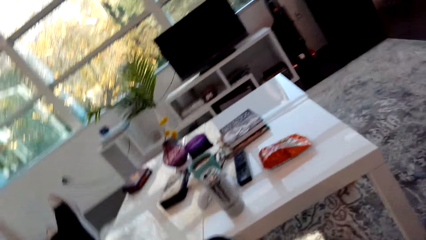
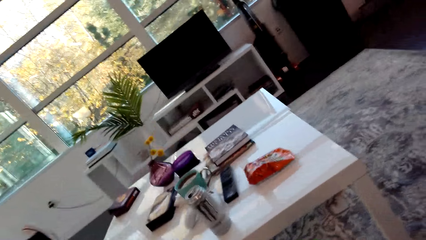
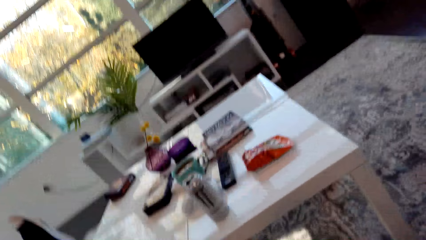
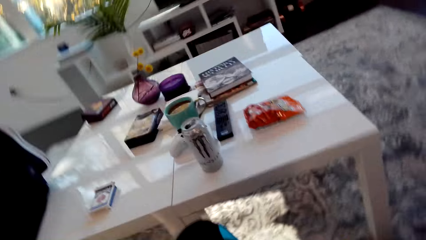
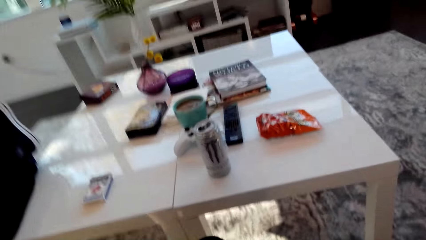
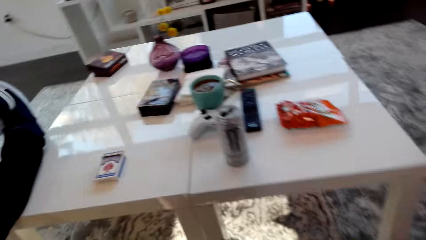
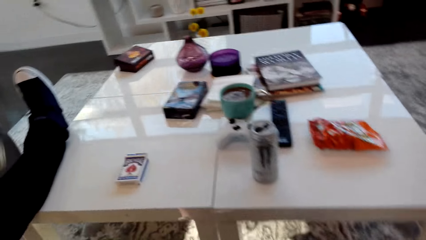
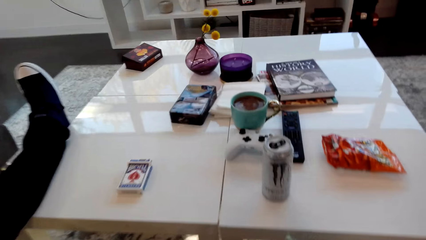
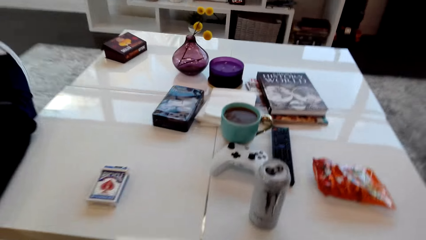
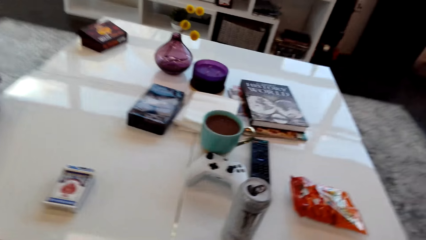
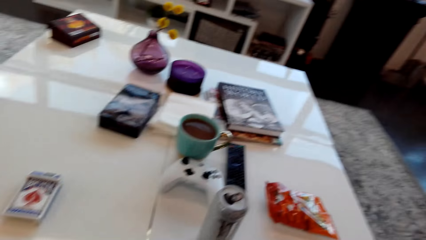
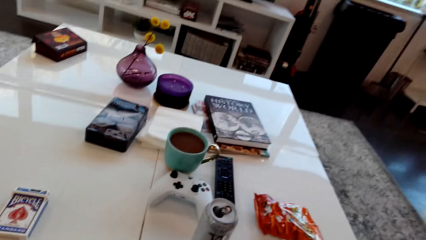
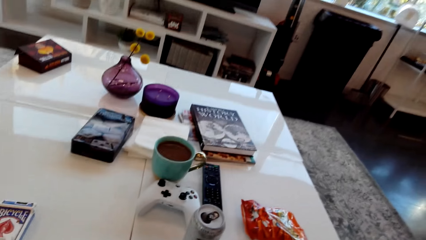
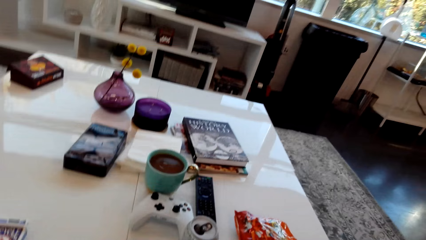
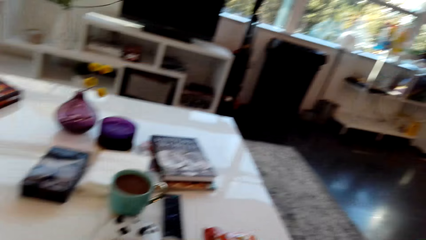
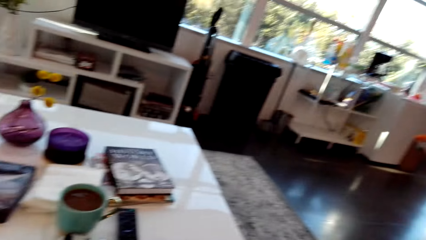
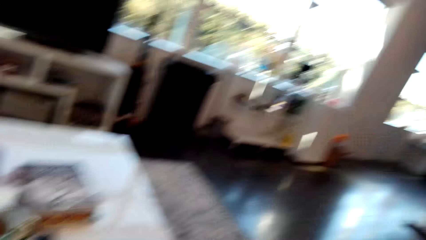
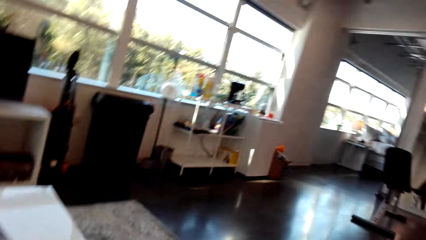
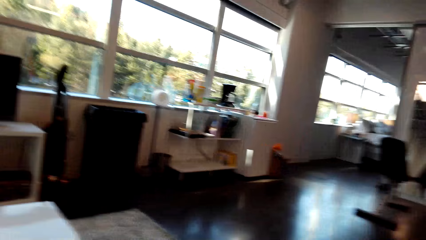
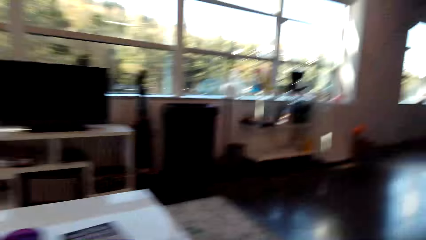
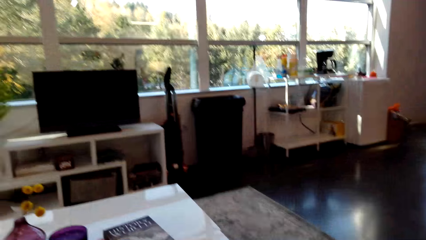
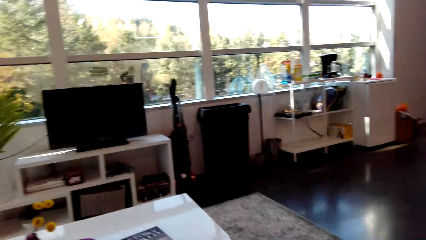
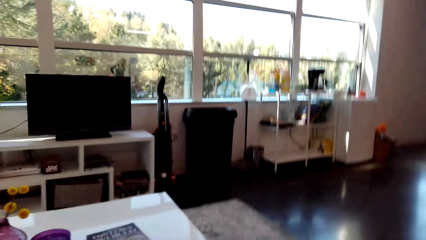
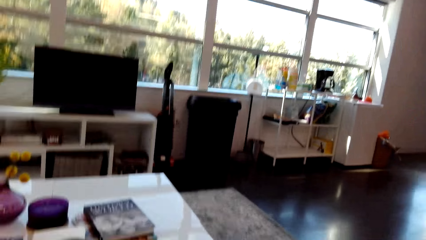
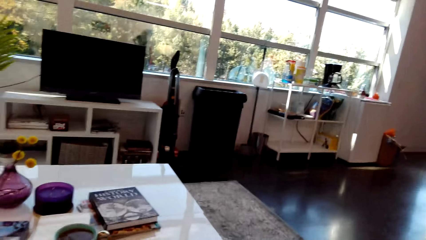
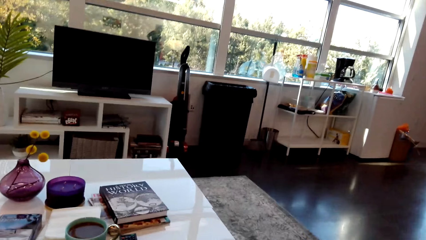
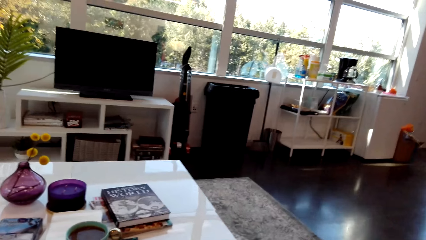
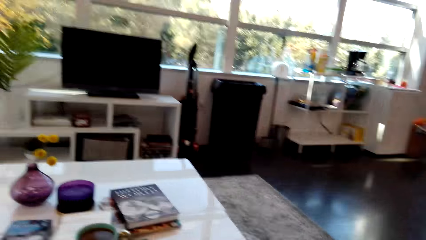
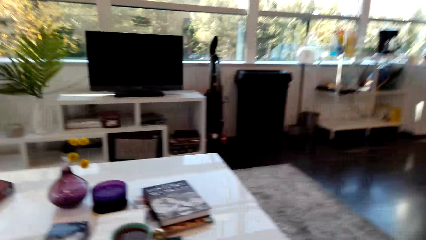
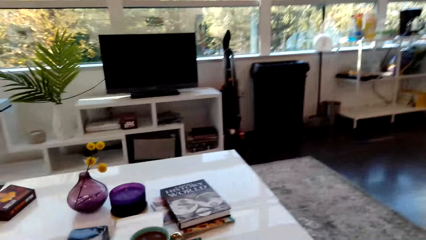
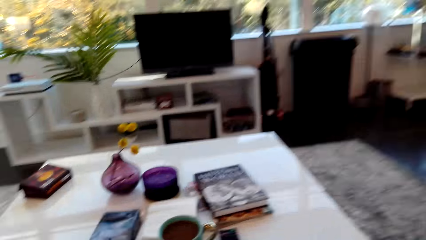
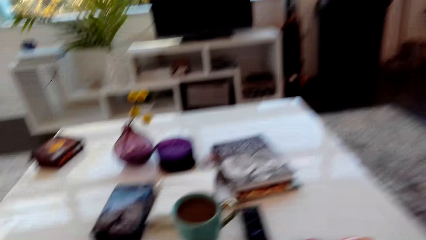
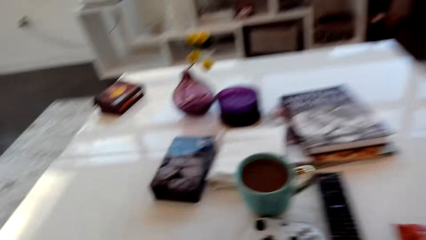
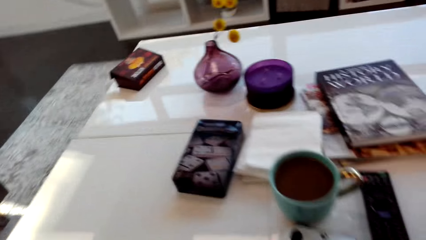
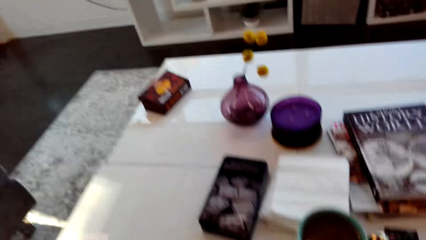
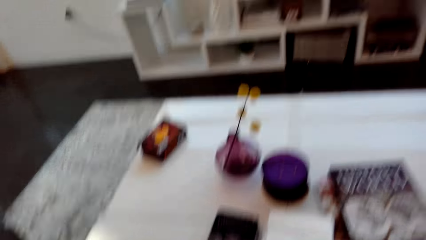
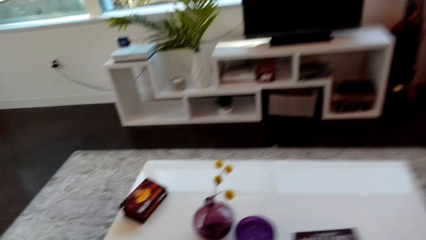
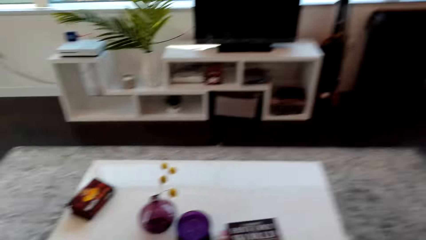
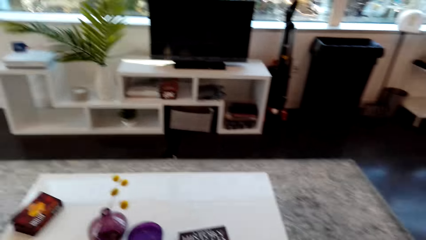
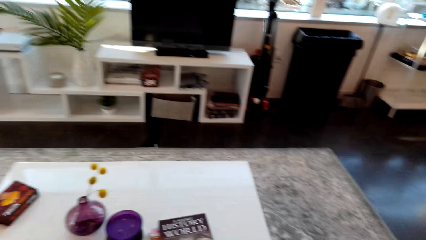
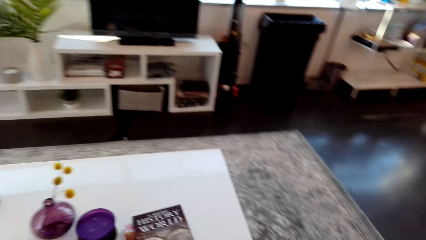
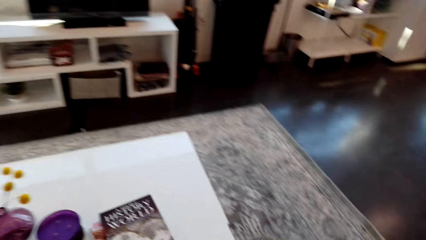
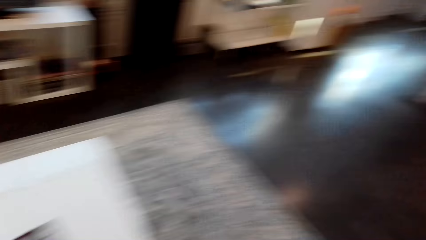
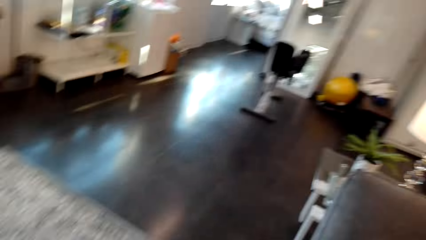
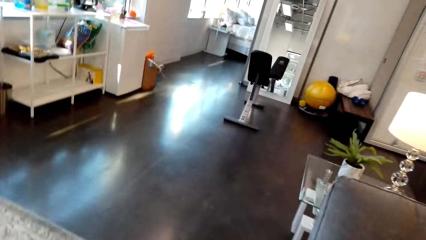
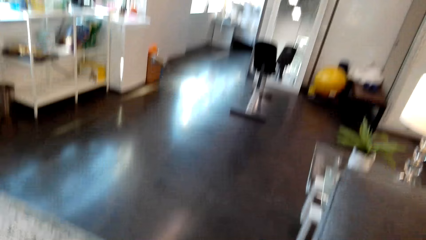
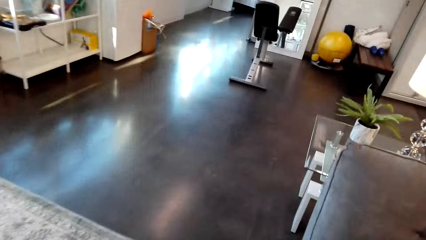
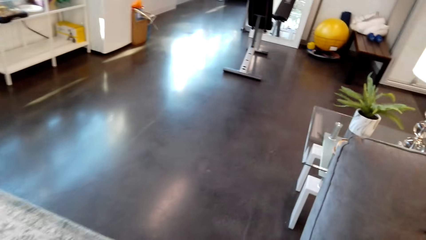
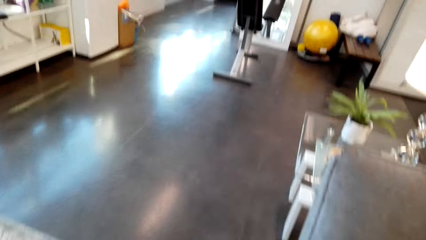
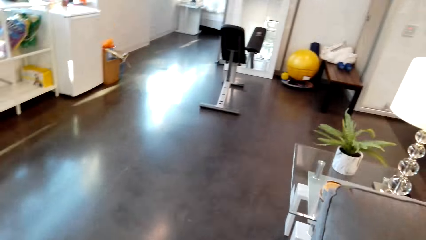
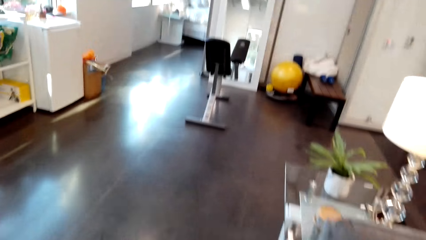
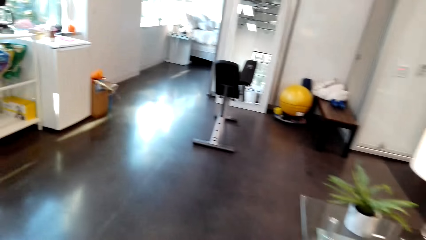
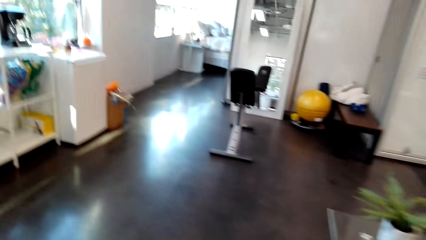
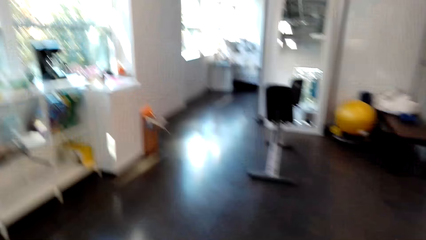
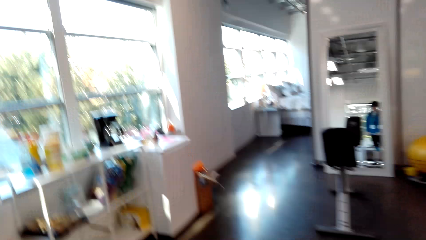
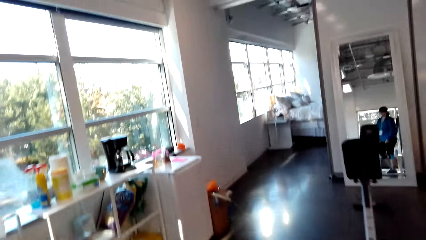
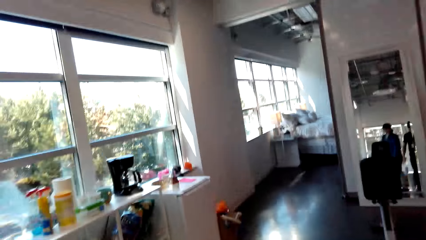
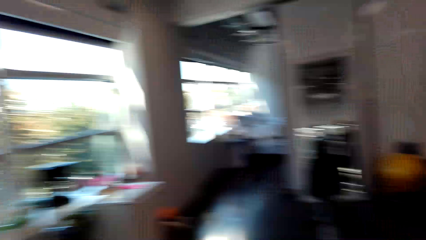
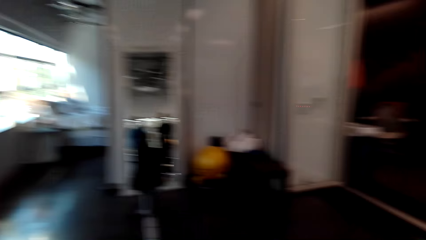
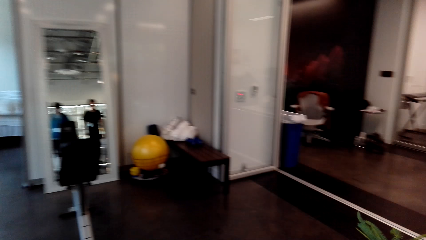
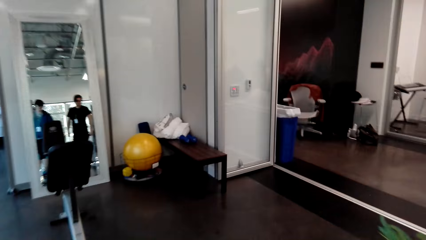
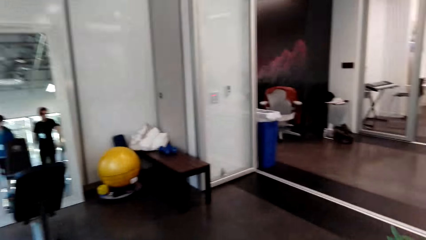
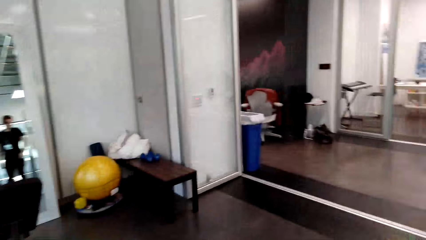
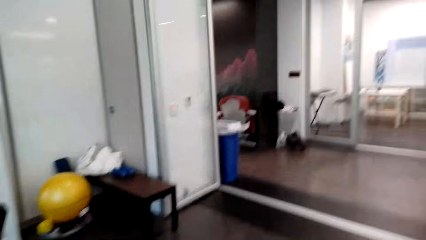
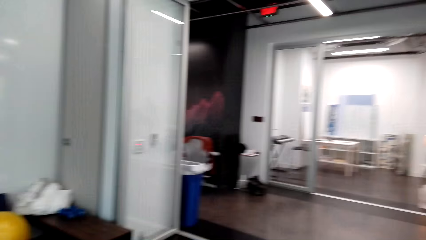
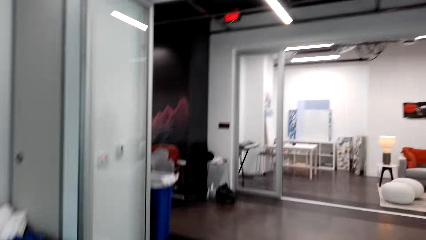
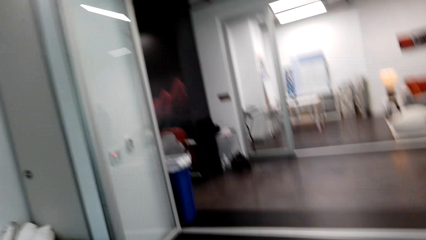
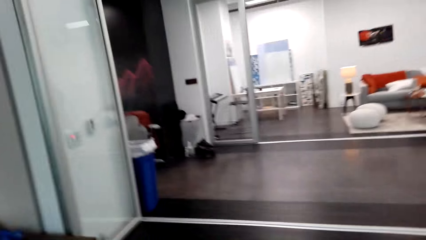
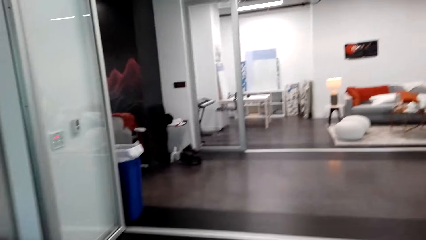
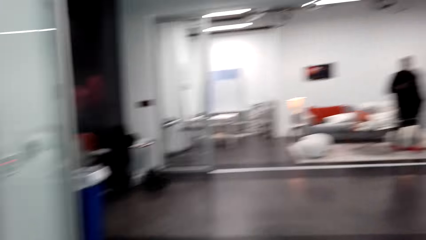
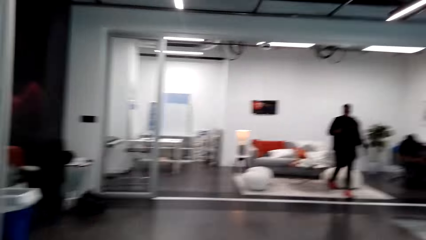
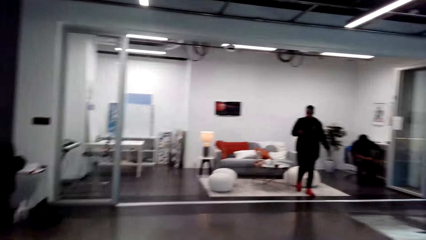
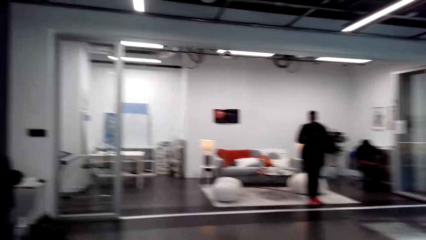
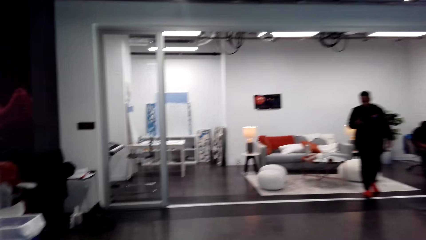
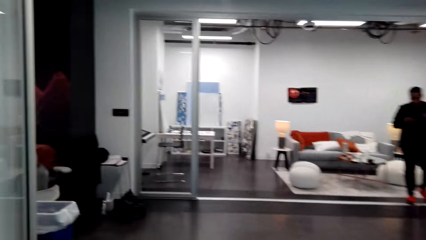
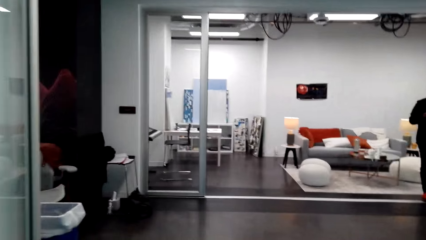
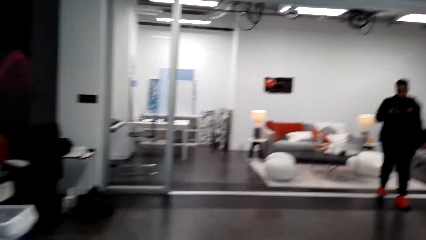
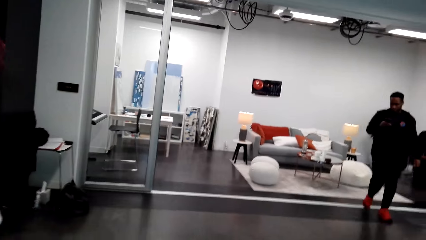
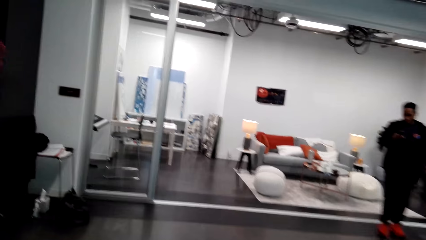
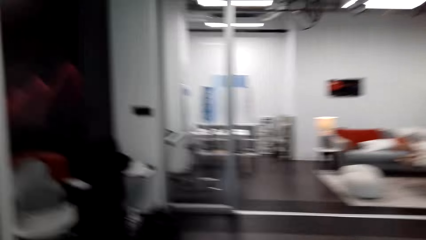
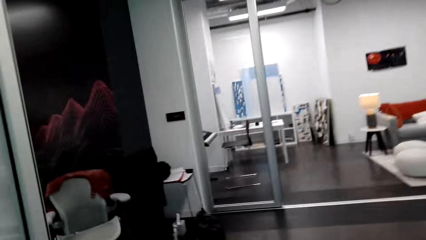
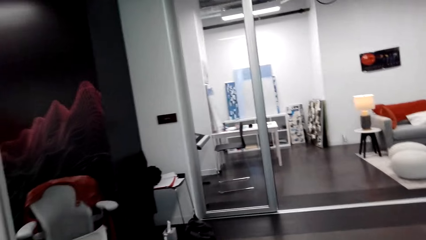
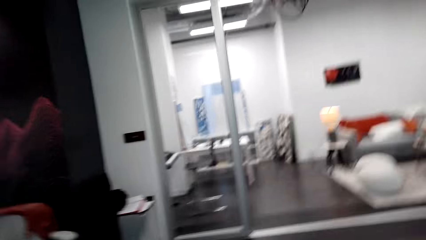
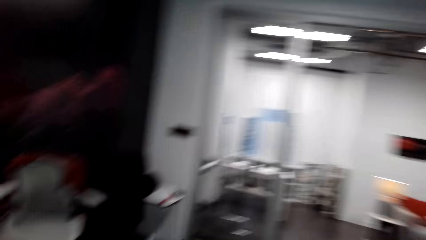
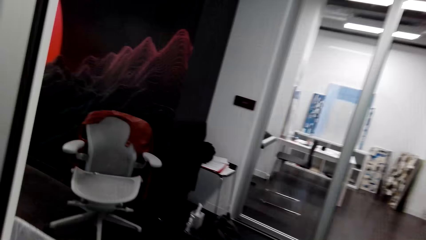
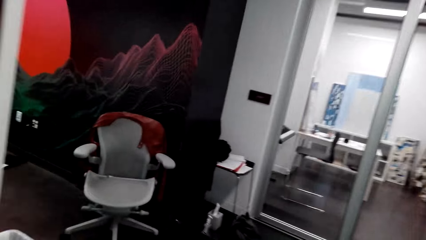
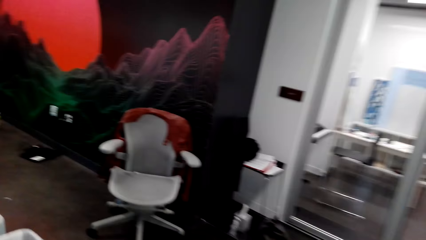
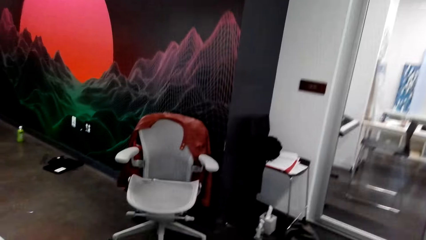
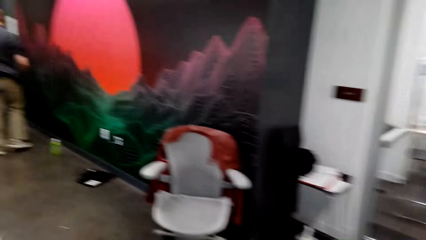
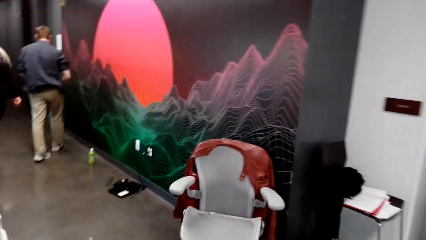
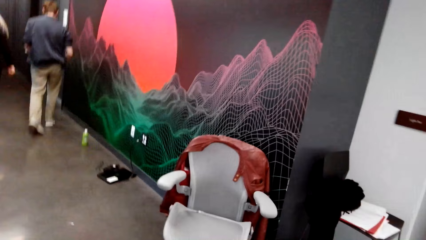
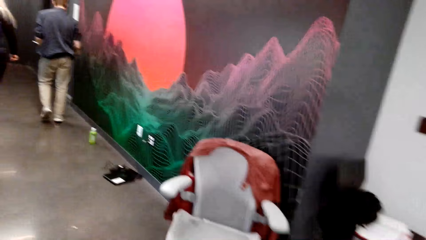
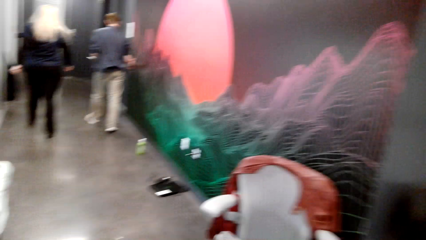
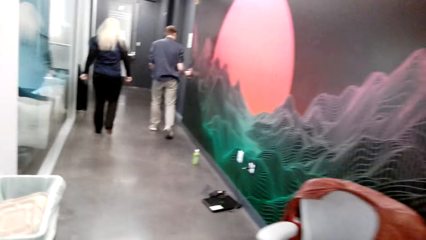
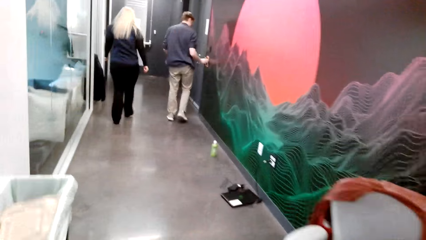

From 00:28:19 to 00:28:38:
The camera wearer walks around the house. They dialog with a person. They walk around the house.
